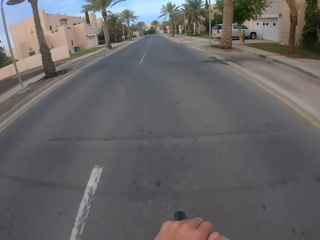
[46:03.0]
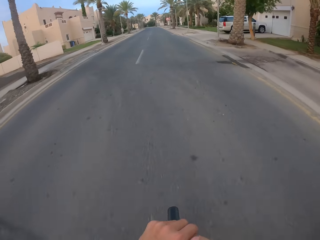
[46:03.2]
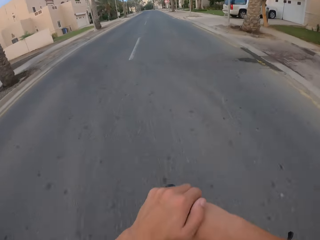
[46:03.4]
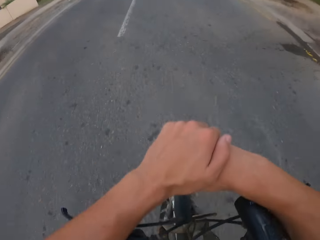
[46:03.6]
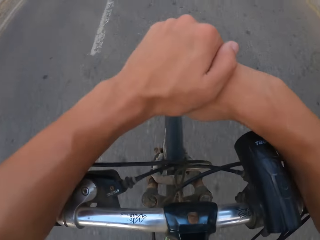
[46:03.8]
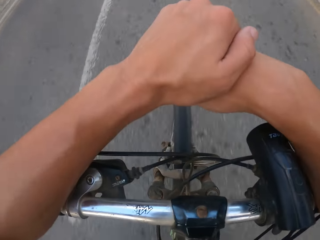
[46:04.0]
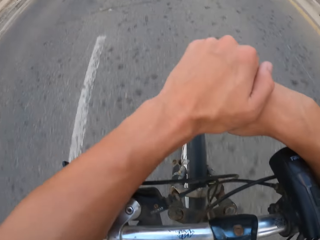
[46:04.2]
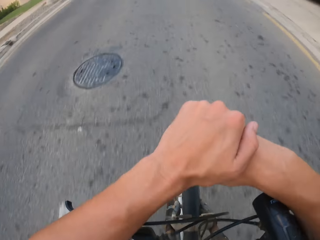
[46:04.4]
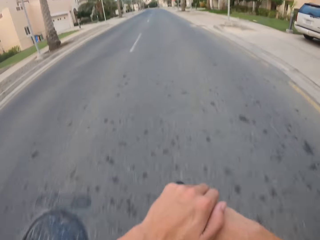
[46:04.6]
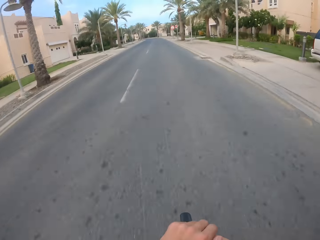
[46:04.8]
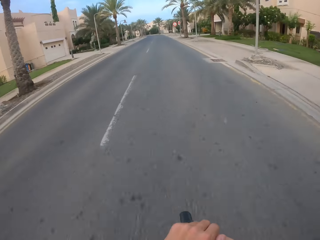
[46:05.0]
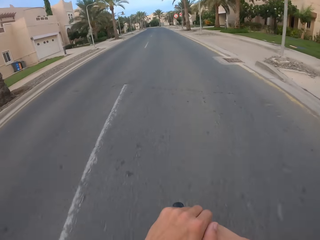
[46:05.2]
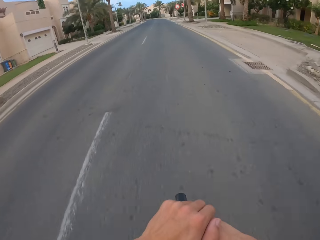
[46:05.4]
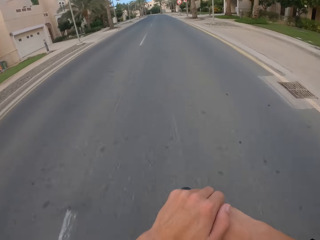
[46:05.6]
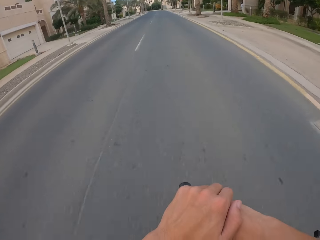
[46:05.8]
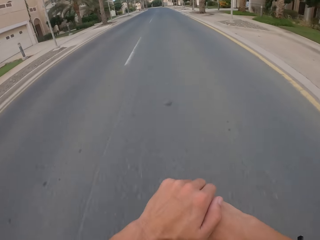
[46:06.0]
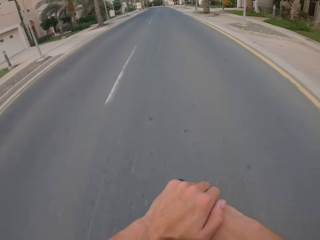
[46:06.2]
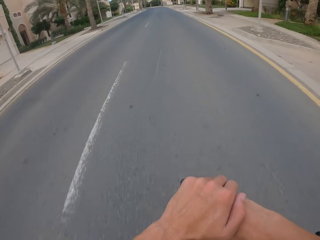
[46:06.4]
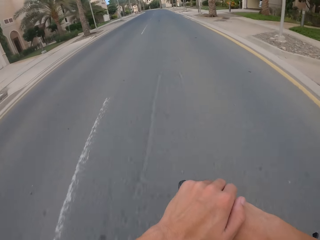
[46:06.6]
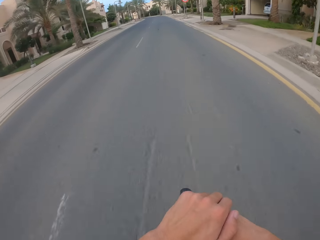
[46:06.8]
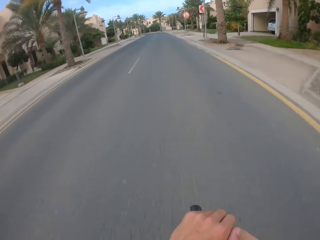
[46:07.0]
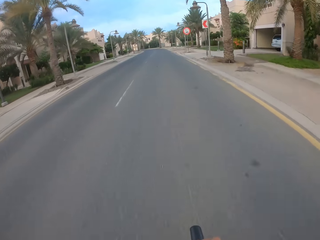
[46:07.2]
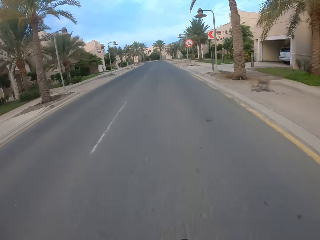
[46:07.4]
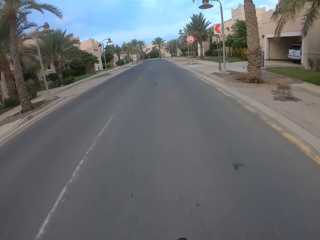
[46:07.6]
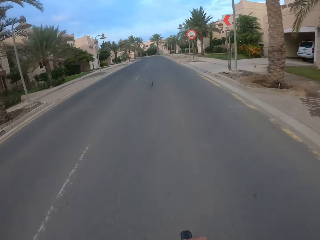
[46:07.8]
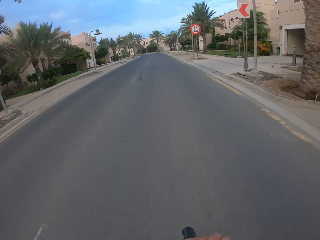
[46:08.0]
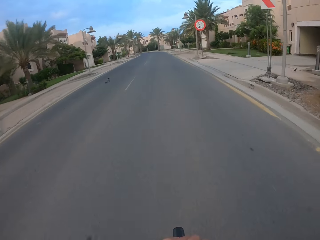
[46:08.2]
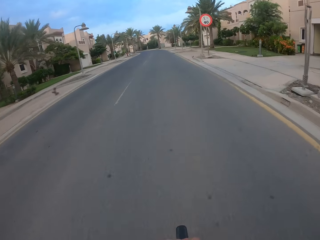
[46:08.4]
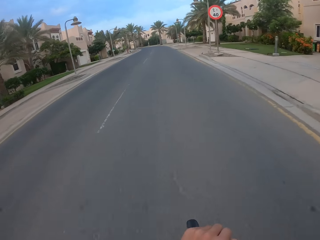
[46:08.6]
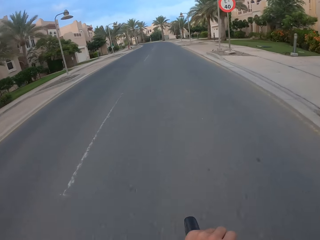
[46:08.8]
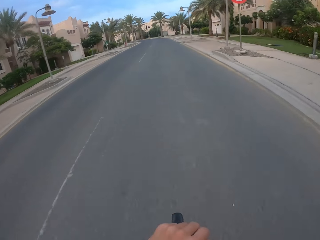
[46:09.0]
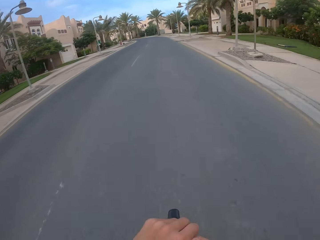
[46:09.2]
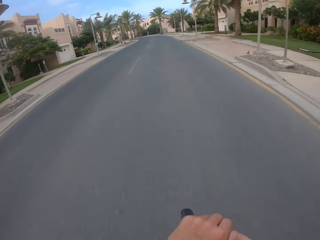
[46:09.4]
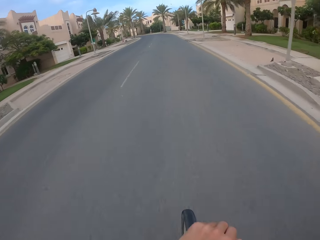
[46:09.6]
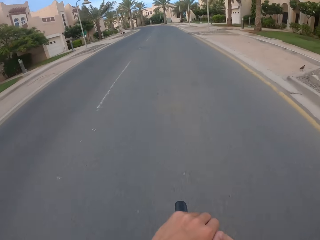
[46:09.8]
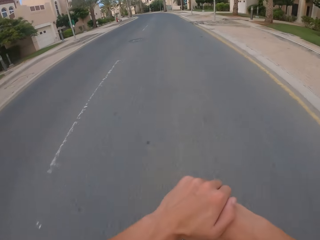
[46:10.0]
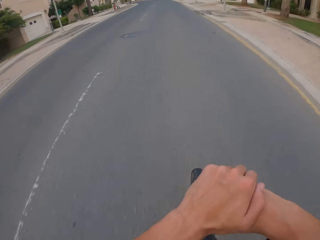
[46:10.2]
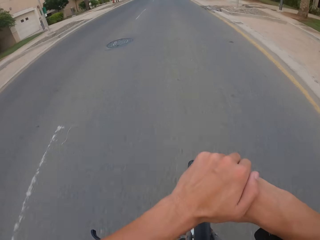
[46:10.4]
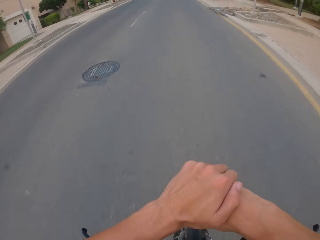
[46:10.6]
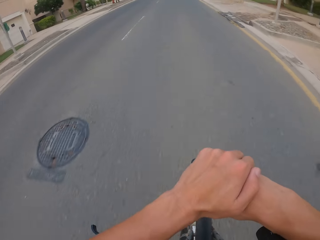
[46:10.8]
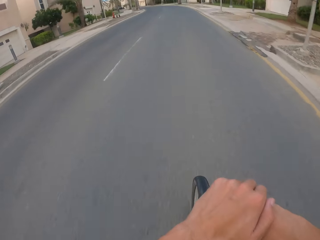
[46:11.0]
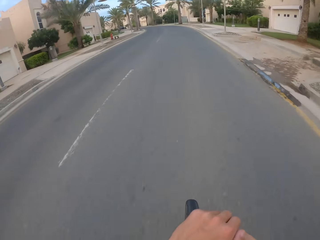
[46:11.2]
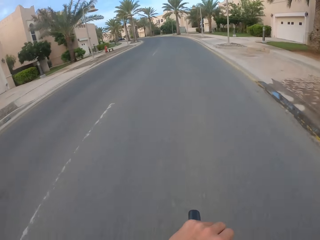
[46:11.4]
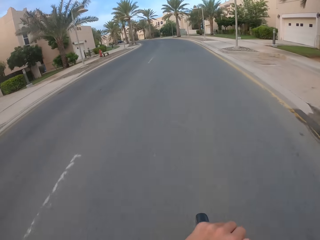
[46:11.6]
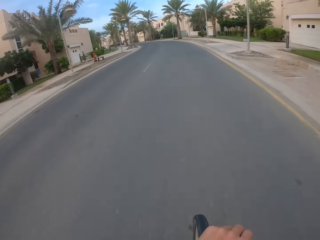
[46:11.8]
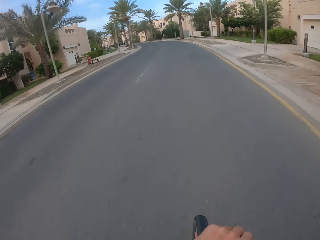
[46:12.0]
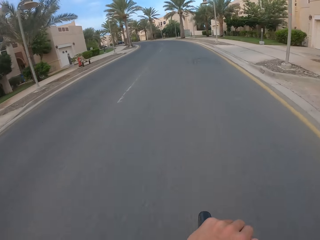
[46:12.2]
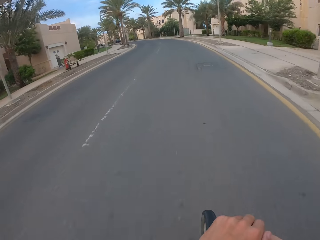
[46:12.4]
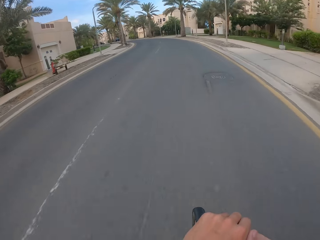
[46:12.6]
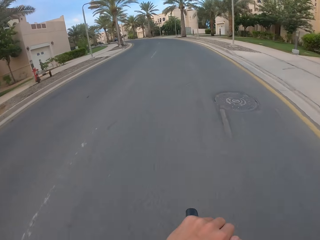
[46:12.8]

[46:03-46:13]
The camera wearer holds his hands together. He leans on the bike. He cycles on the road.

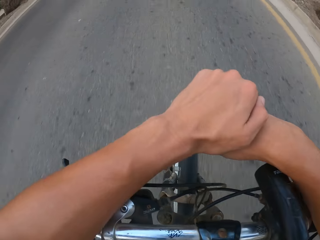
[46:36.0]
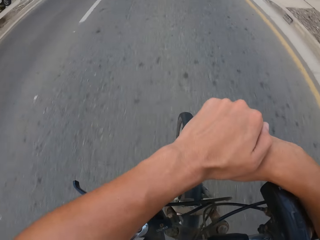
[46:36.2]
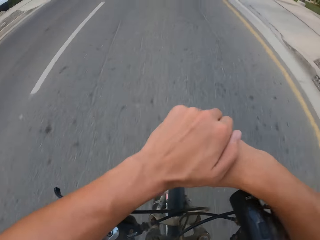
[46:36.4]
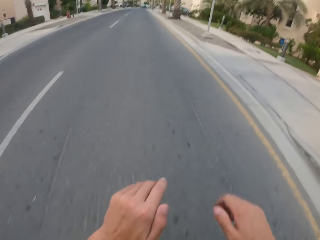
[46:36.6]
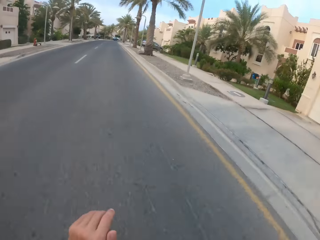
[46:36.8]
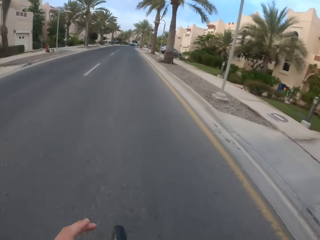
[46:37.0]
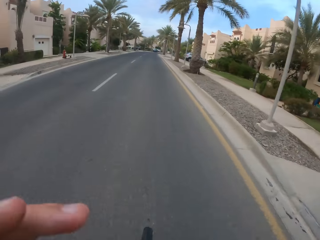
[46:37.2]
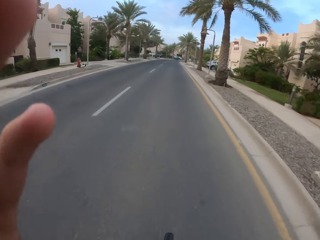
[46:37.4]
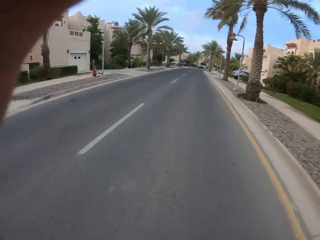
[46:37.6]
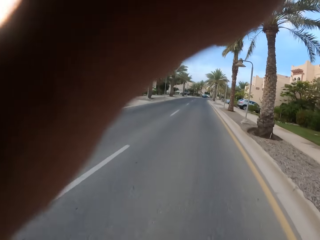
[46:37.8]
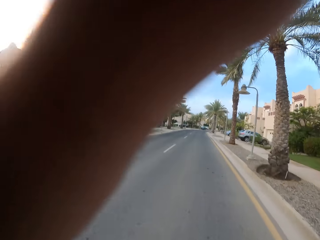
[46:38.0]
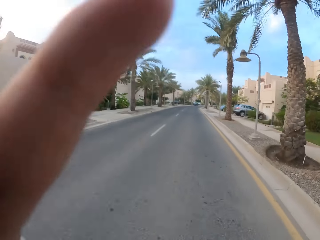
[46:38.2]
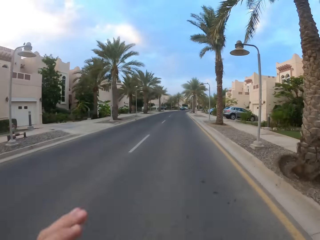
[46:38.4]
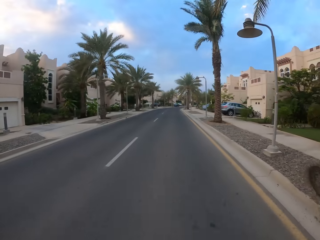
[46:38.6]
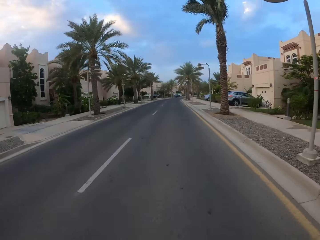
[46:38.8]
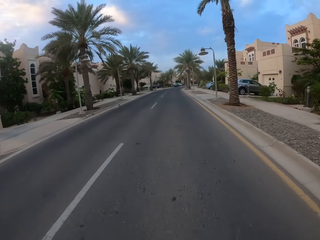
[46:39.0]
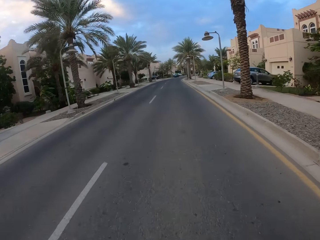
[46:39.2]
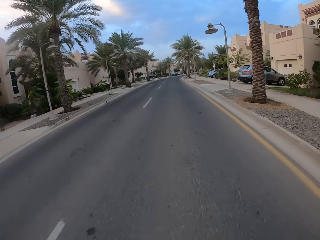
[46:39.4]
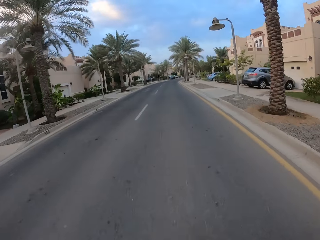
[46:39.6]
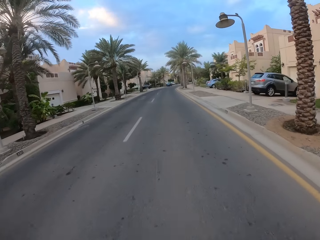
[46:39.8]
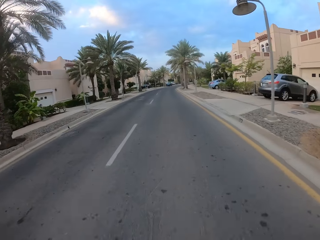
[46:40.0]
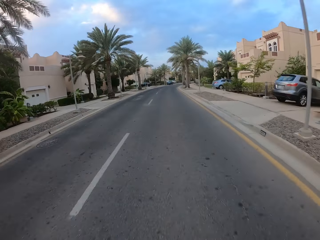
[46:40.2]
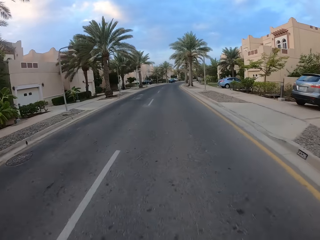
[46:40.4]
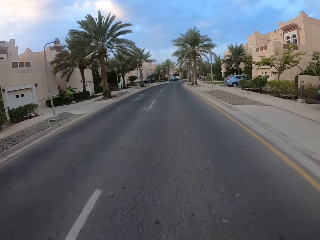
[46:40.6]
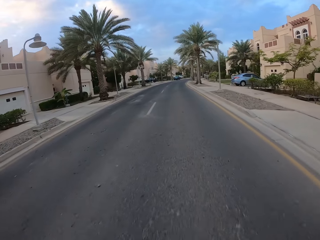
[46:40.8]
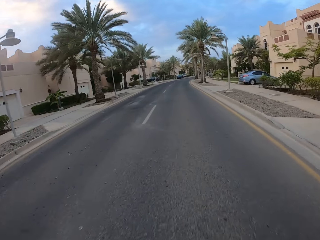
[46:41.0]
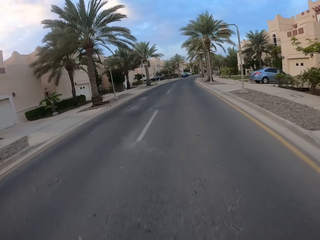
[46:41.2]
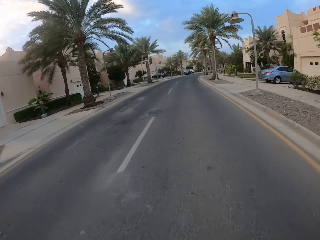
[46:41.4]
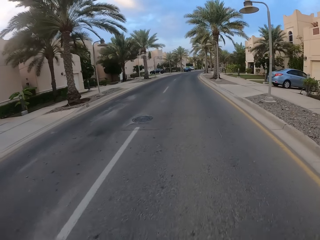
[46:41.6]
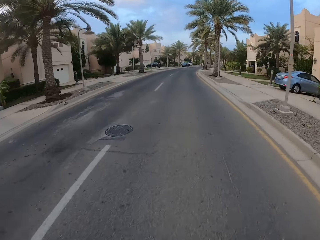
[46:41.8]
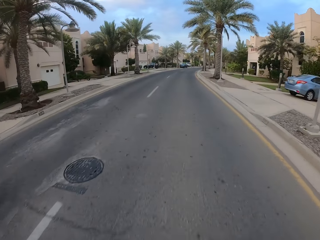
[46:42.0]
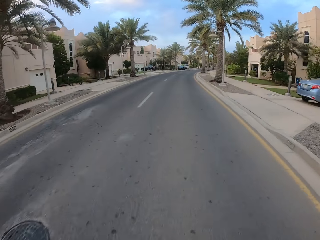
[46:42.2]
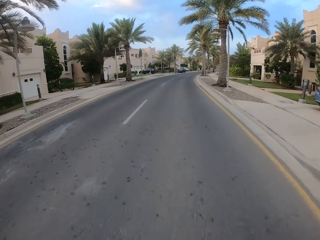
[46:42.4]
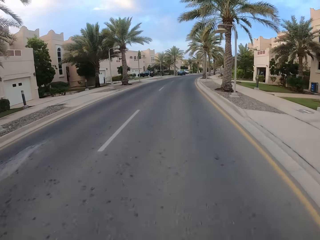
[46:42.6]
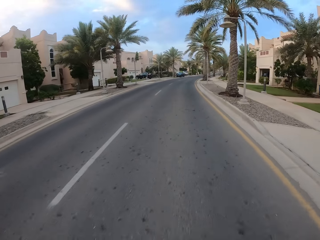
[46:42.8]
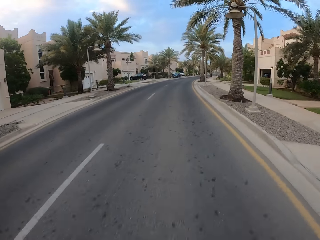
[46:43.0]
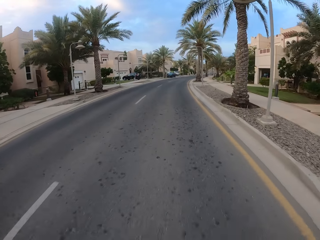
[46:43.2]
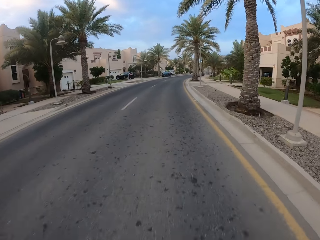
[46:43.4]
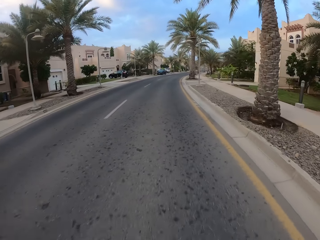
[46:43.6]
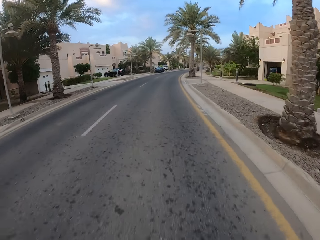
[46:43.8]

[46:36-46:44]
The camera wearer lifts his hand. He drops his hand.

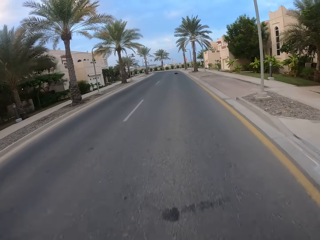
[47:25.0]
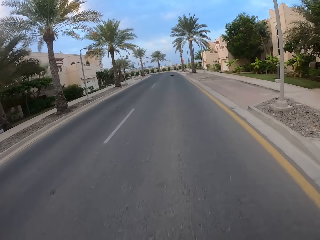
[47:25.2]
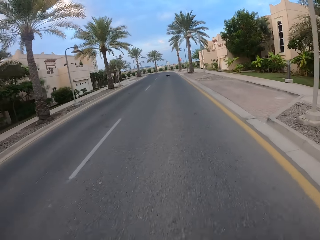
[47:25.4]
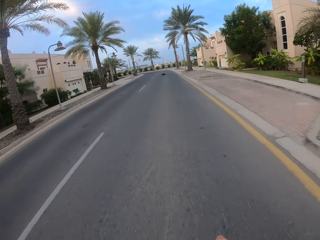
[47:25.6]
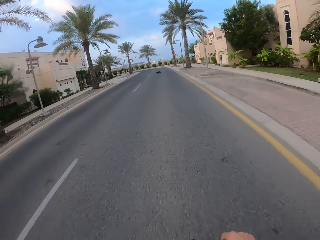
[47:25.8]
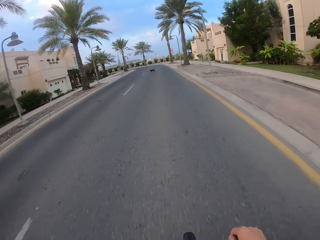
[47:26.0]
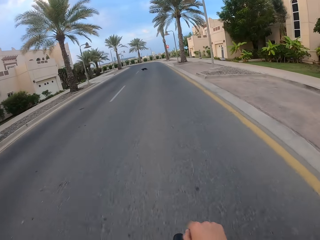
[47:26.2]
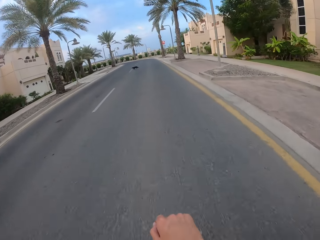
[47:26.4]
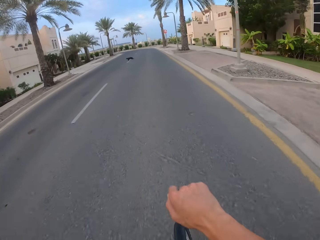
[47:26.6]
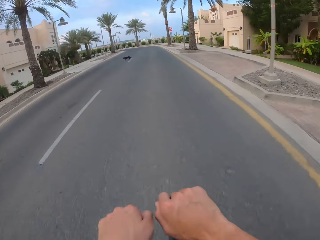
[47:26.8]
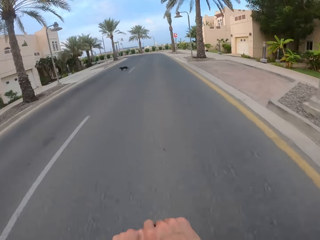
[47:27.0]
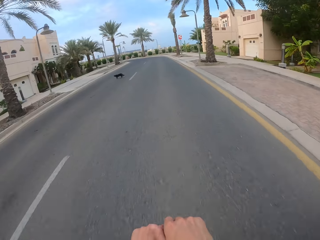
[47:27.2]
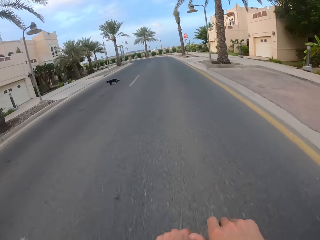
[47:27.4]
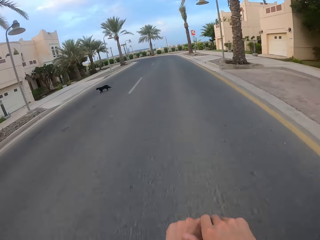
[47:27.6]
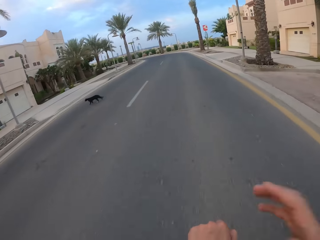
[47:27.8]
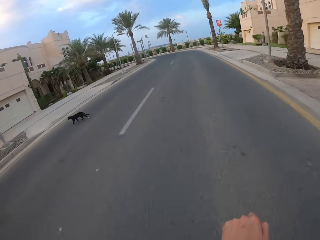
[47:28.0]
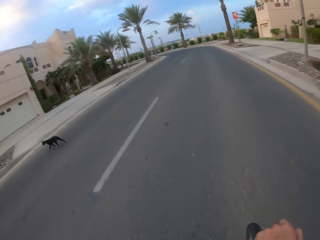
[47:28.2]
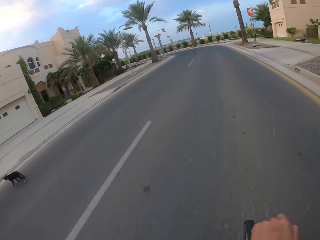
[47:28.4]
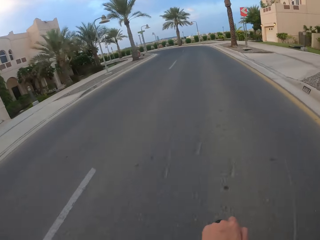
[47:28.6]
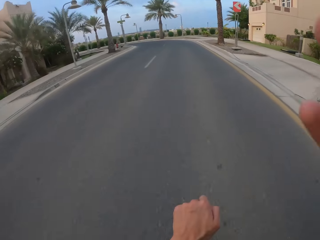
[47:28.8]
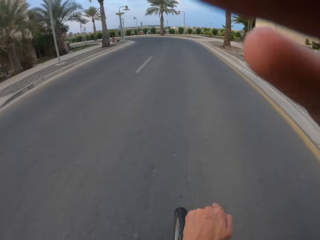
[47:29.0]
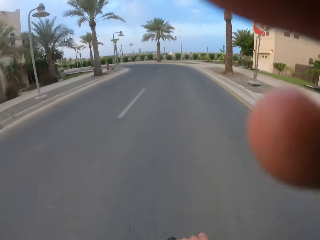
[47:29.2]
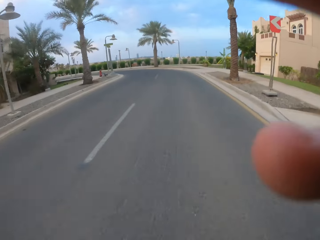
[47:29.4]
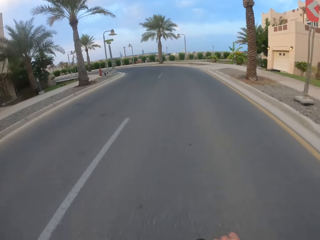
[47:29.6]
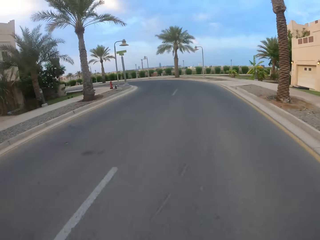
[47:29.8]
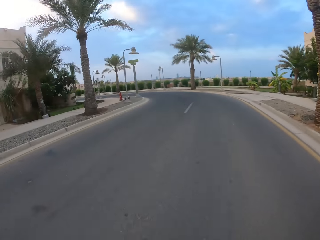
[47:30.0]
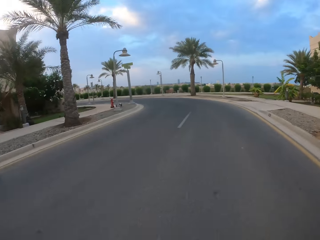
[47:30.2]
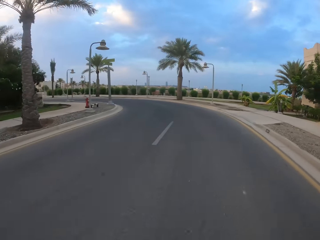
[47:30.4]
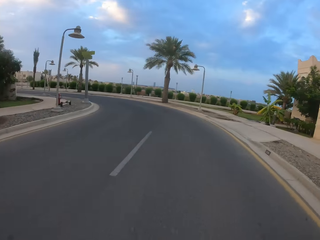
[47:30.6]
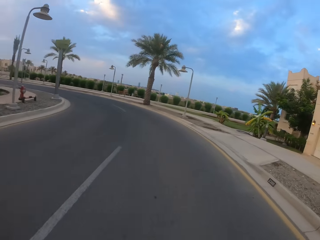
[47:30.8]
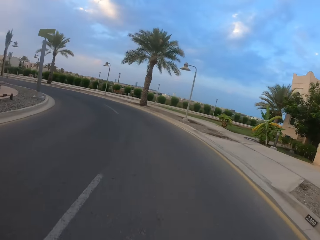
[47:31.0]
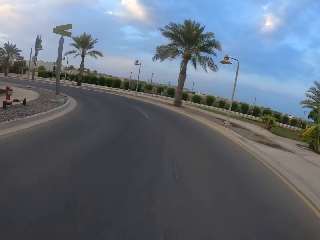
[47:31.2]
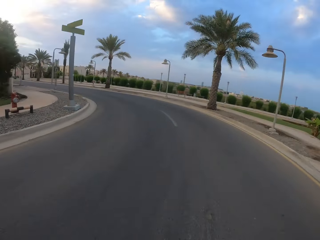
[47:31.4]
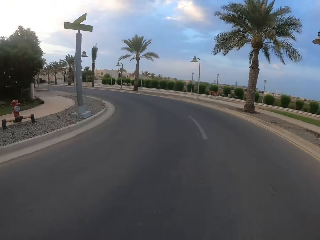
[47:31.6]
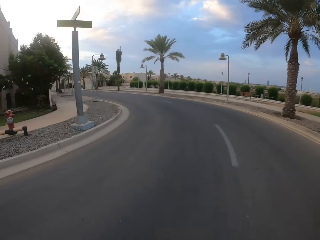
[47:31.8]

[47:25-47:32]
The camera wearer folds his right hand. He folds his left hand. He raises his hand. He touches the camera. He cycles on the road.
